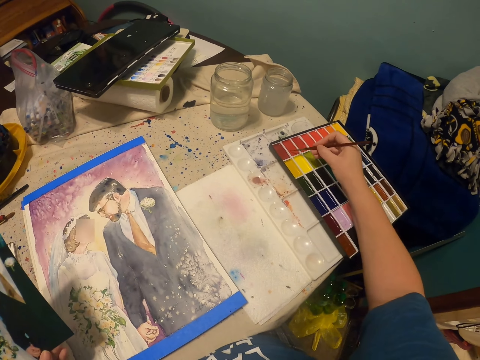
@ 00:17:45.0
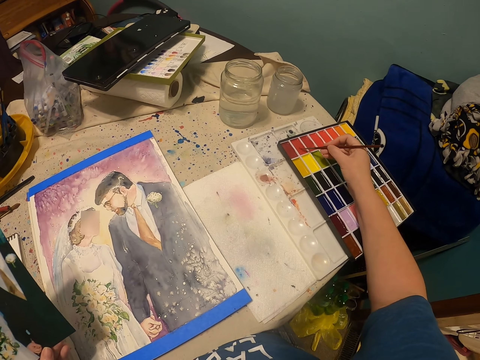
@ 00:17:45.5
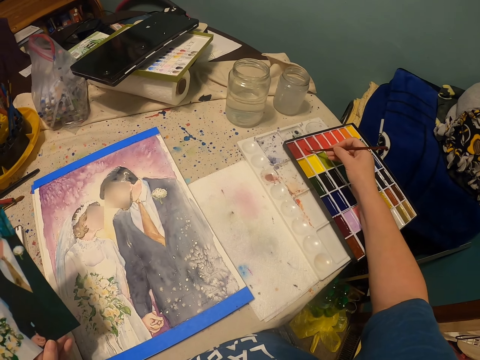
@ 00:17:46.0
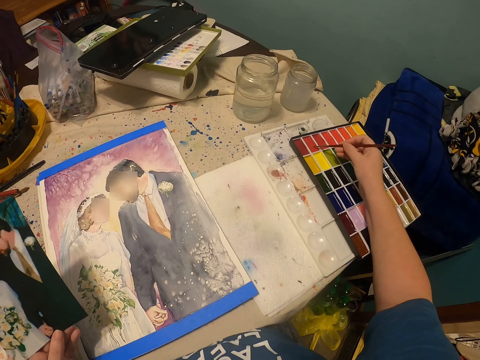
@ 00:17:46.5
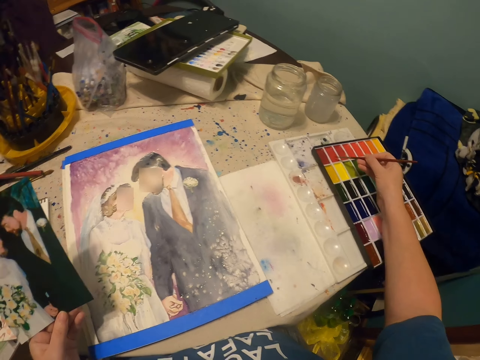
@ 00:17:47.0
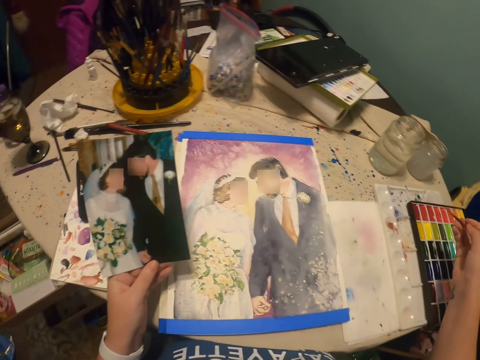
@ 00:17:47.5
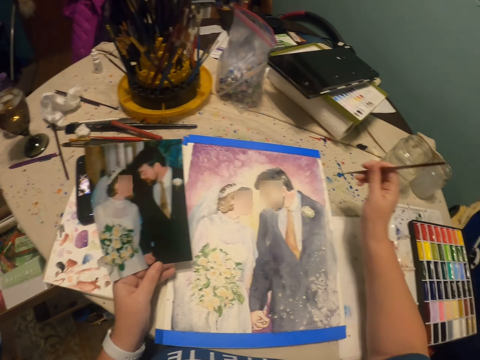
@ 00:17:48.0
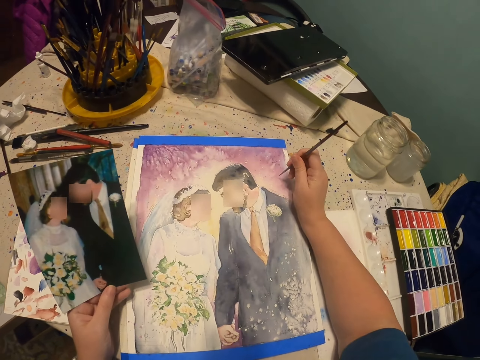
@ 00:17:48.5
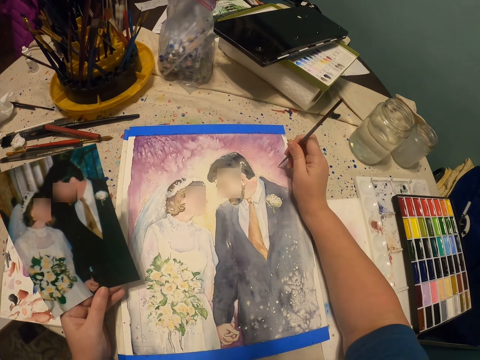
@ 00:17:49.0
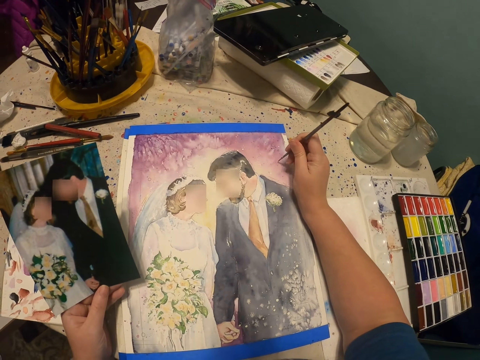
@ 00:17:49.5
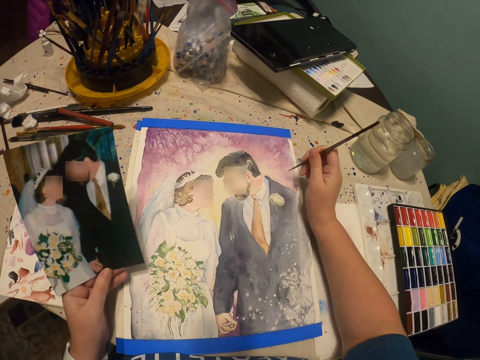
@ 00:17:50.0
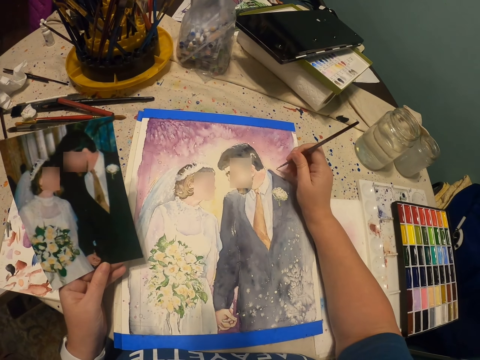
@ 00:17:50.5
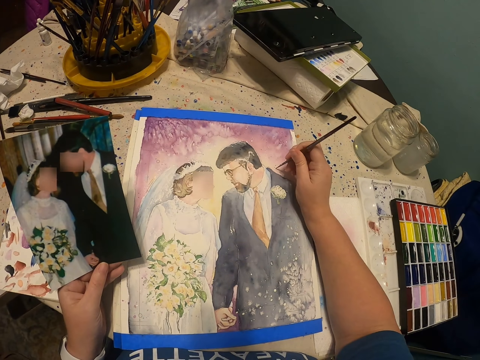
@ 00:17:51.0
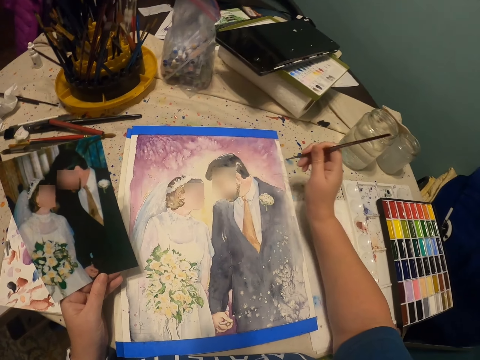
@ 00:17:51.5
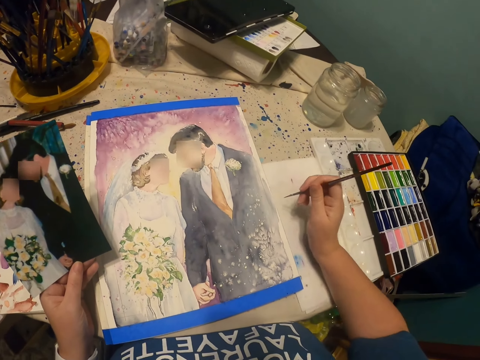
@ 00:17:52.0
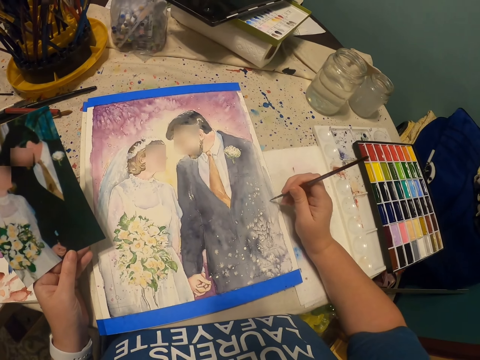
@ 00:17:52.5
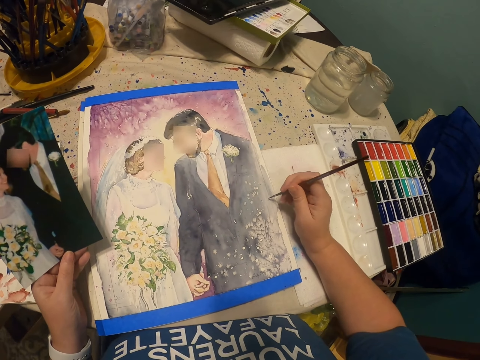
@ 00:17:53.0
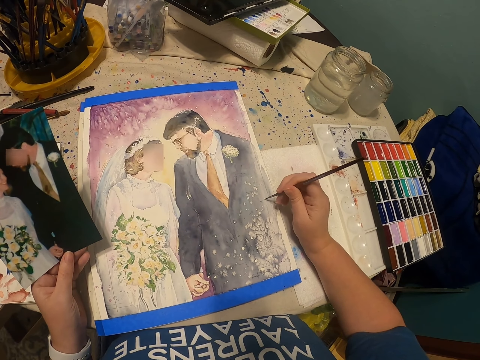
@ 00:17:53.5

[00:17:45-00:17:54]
The camera wearer dips the paintbrush or drawing pen in paint. They paint the picture on the piece of paper with the drawing pen.

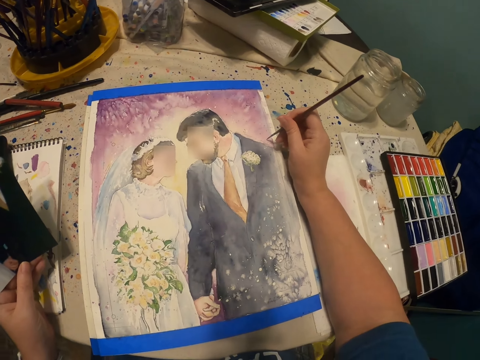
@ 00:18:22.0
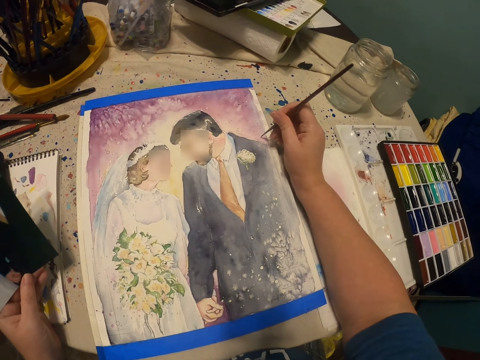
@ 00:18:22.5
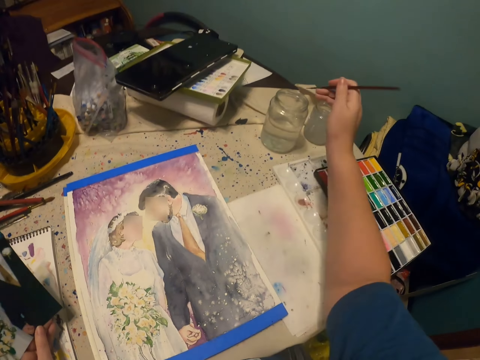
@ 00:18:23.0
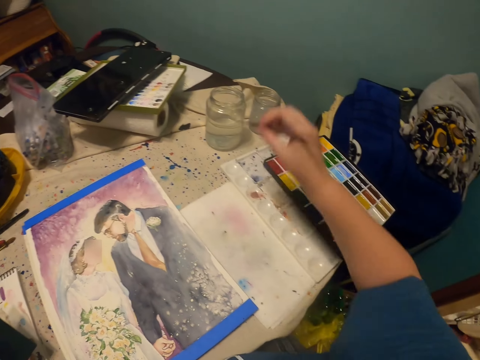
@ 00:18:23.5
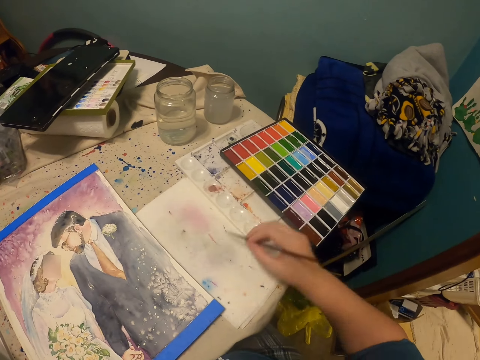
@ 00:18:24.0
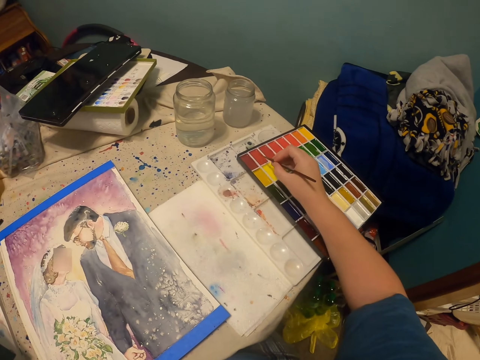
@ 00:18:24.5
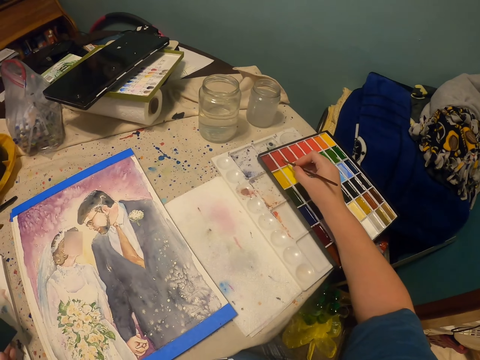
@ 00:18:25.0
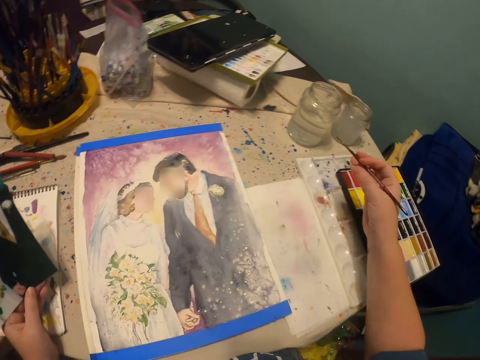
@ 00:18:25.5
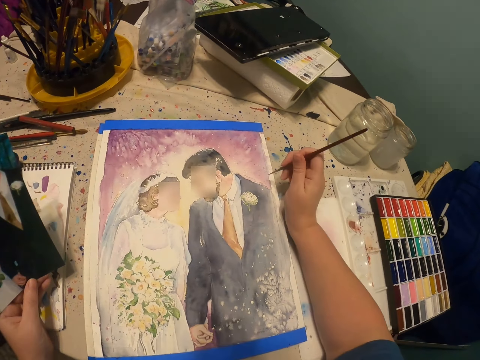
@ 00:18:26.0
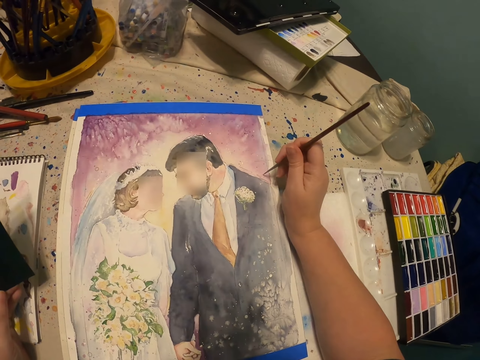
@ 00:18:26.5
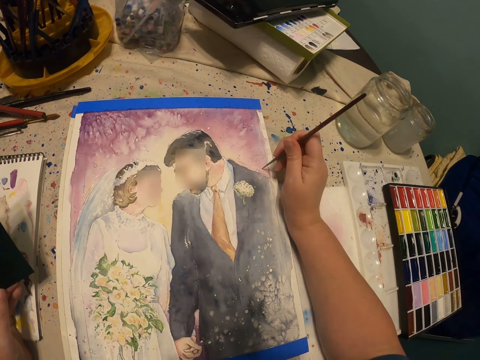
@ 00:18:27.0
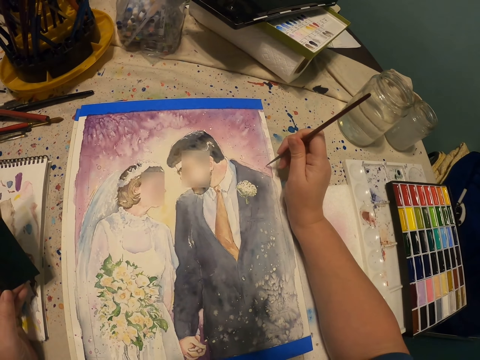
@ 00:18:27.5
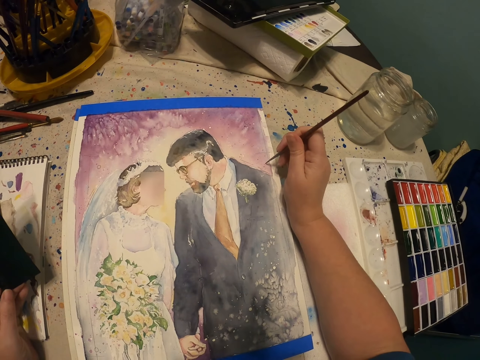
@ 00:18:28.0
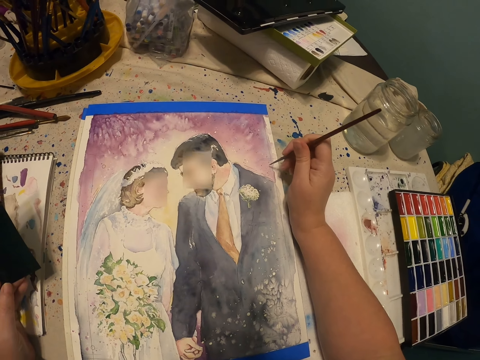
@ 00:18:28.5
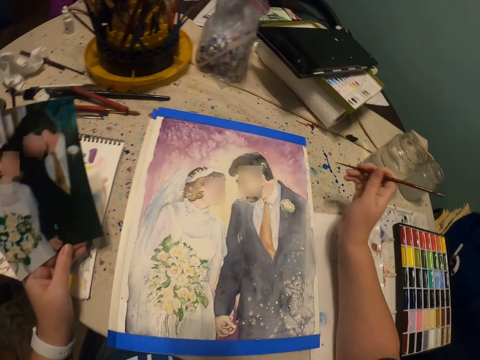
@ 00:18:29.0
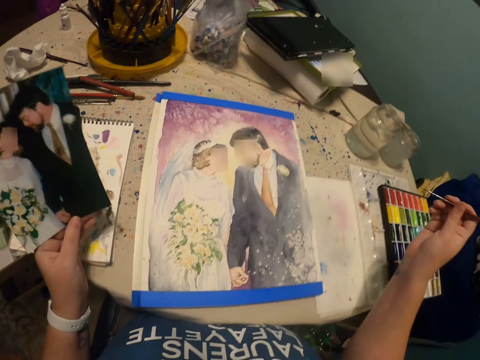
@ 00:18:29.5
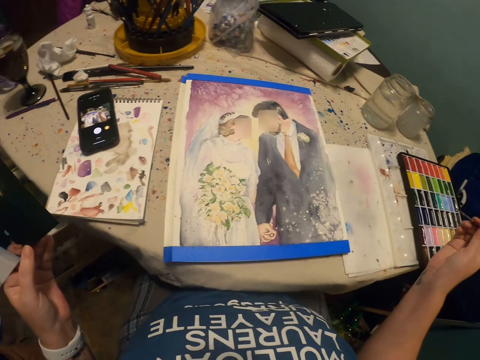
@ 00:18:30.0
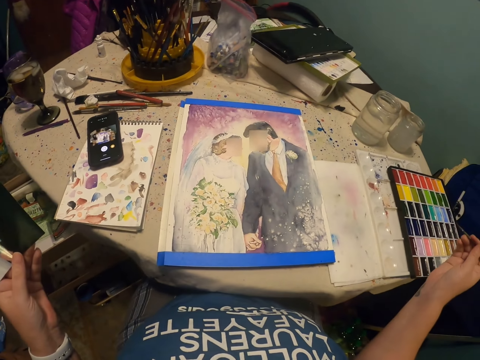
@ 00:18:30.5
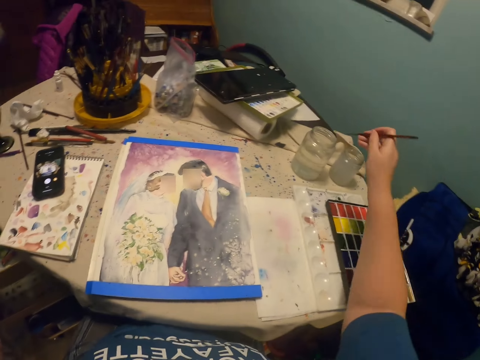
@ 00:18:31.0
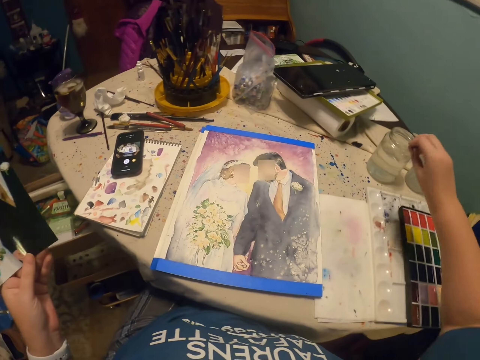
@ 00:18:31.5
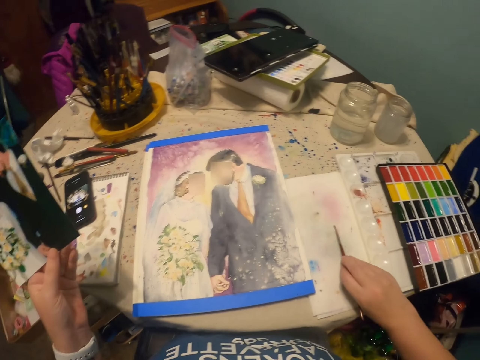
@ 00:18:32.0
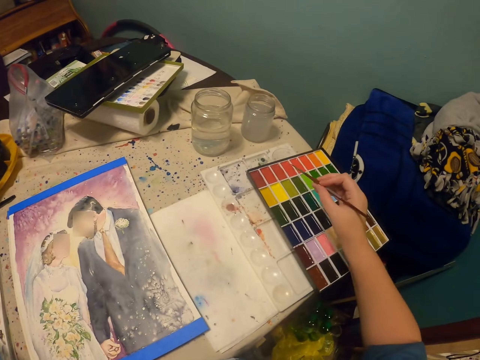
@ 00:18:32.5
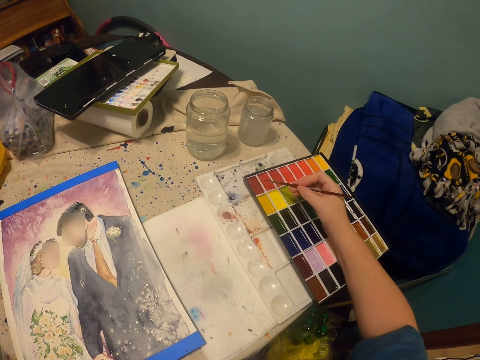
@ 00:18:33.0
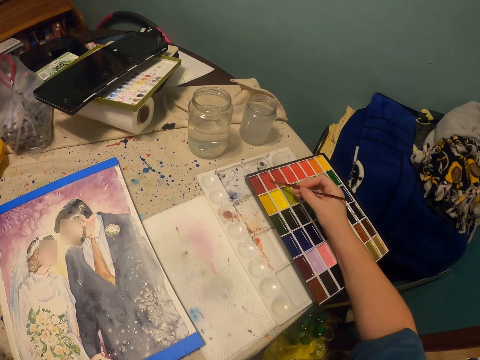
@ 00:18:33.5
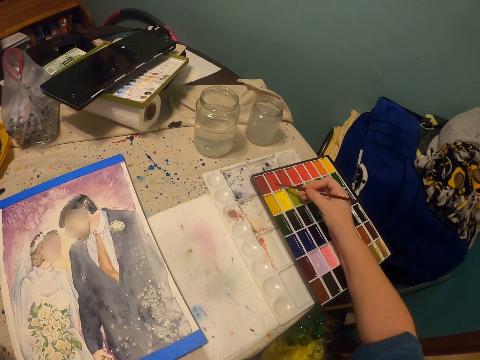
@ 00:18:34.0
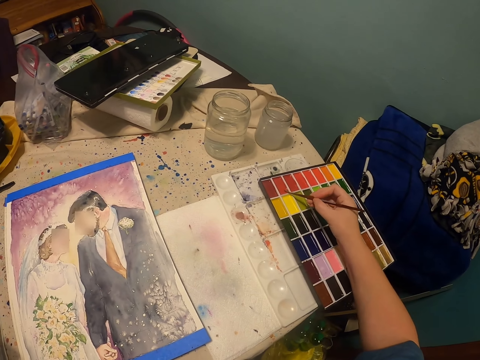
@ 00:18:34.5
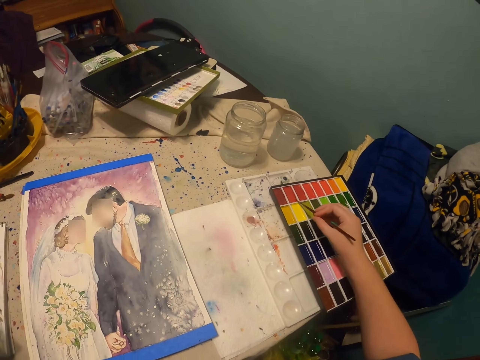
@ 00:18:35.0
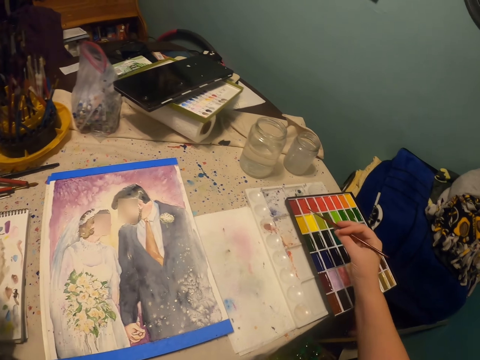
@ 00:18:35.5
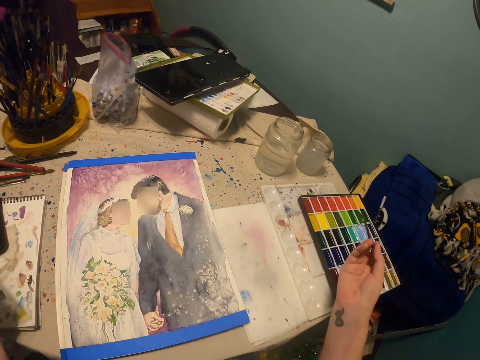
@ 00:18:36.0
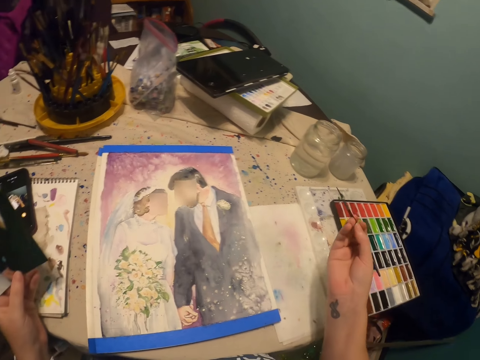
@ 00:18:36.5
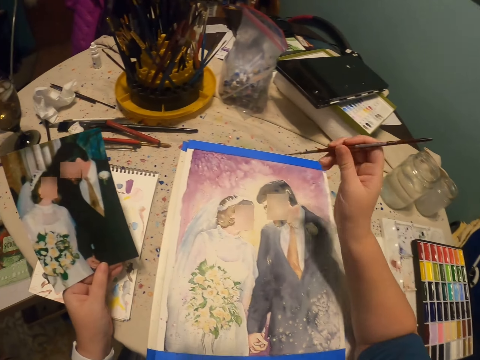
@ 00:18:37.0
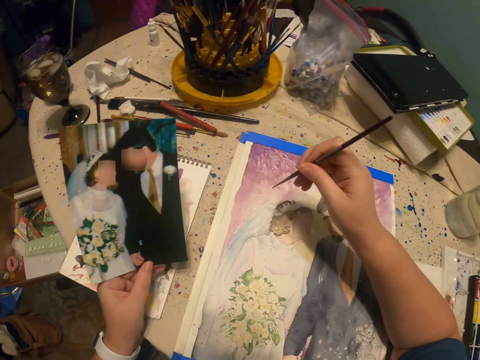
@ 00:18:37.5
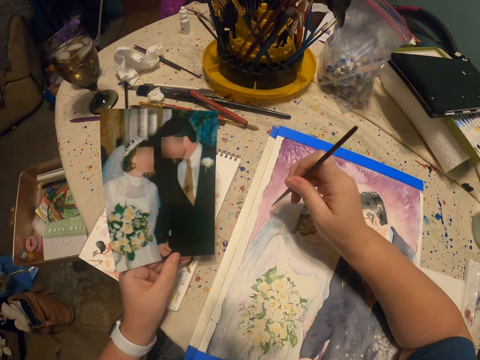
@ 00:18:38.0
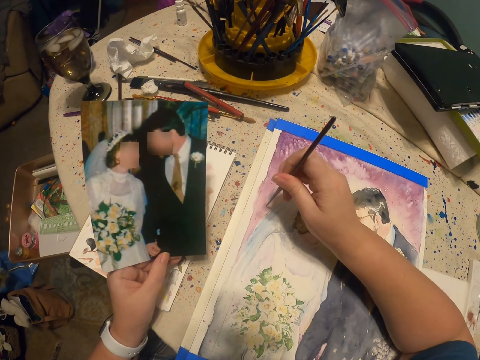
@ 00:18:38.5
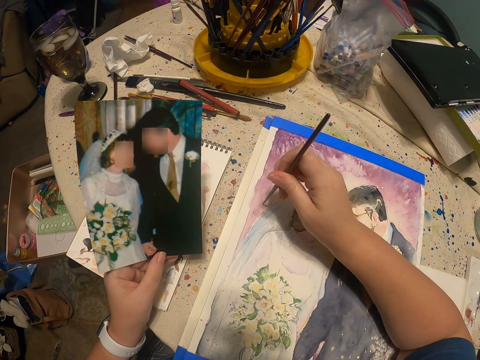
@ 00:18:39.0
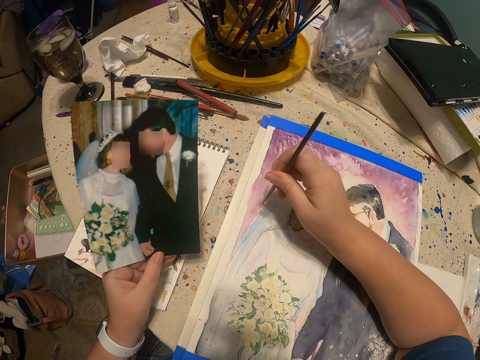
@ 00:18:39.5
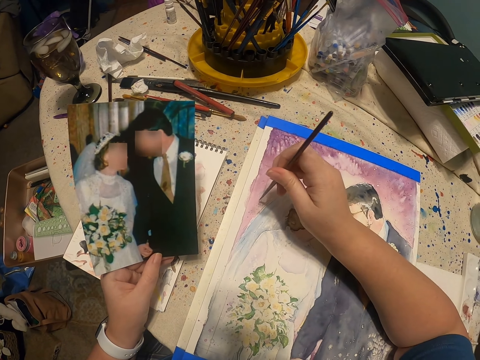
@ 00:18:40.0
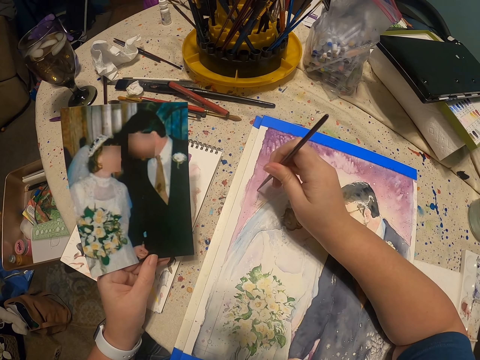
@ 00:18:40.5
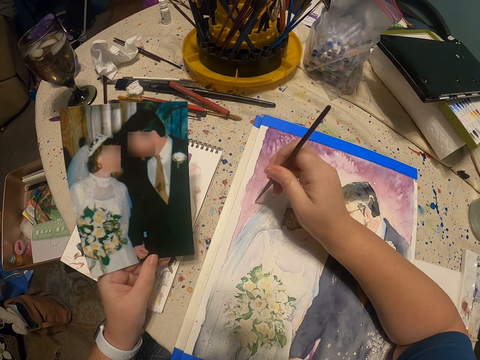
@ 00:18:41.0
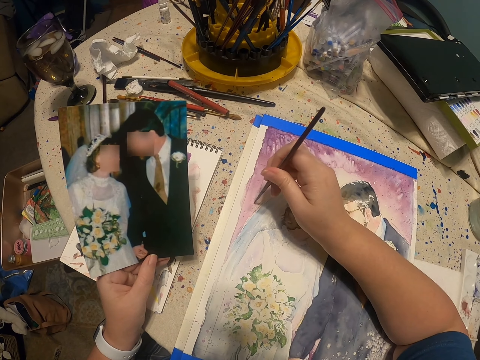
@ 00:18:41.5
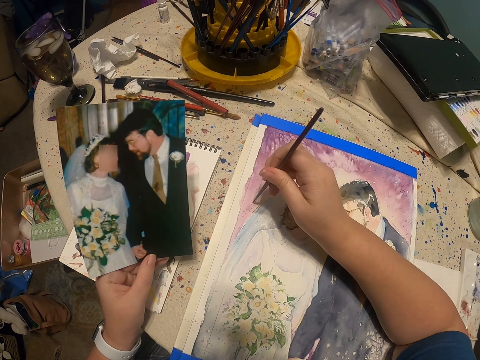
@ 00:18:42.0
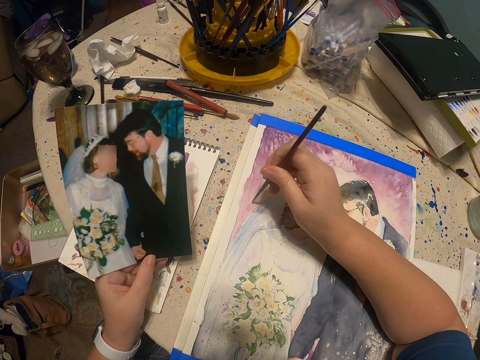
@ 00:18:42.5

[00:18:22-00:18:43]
The camera wearer dips the drawing pencil or paintbrush in the can on the table. He wipes the drawing pencil on the piece of cloth on the table. He puts the paintbrush on the paint. He draws a picture on the manila paper with the drawing pencil. He stands on the floor and moves his hands. He dips the drawing pencil in the can on the table. He wipes the drawing pencil on the piece of cloth on the table. He puts the paintbrush on the paint. He draws a picture on the manila paper with the drawing pencil.
